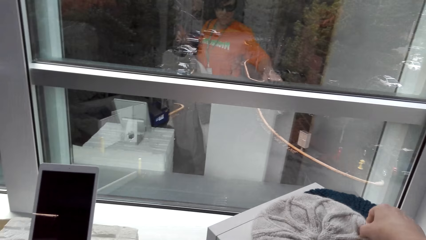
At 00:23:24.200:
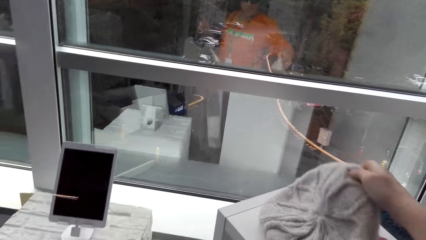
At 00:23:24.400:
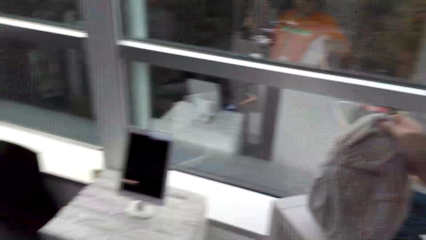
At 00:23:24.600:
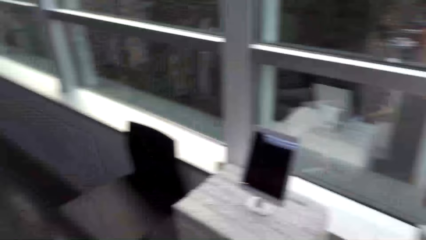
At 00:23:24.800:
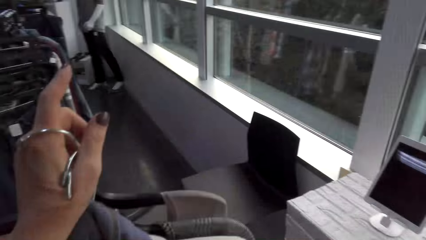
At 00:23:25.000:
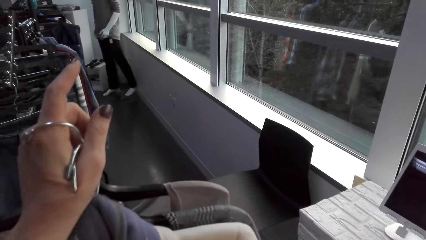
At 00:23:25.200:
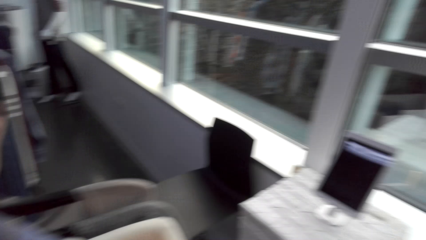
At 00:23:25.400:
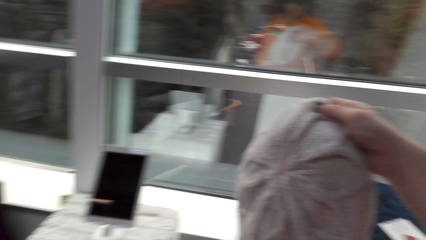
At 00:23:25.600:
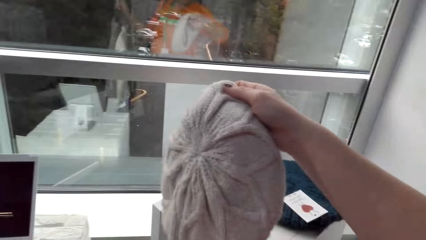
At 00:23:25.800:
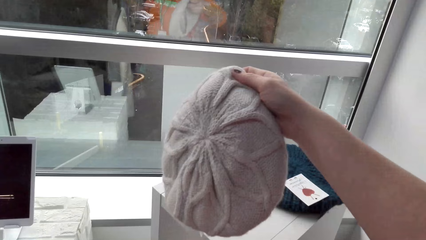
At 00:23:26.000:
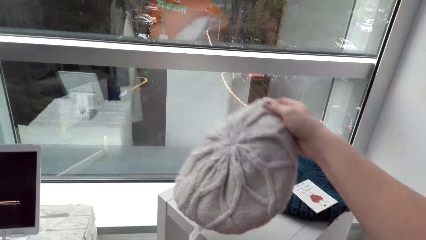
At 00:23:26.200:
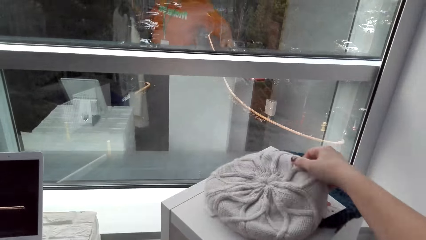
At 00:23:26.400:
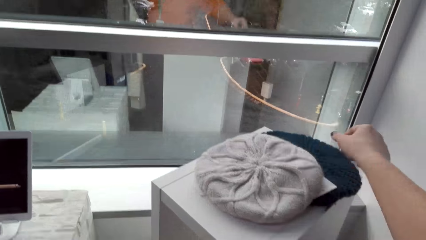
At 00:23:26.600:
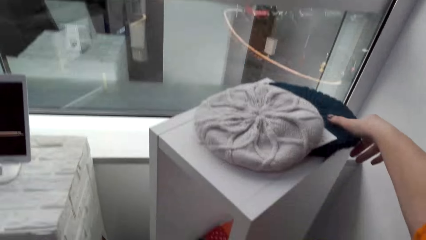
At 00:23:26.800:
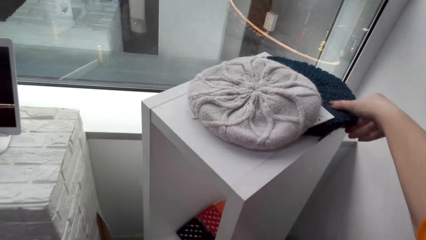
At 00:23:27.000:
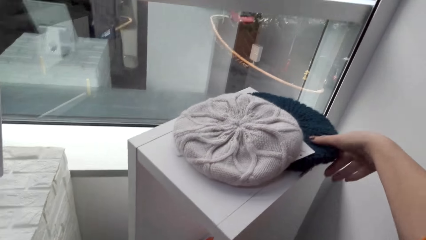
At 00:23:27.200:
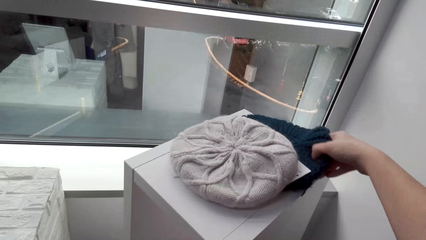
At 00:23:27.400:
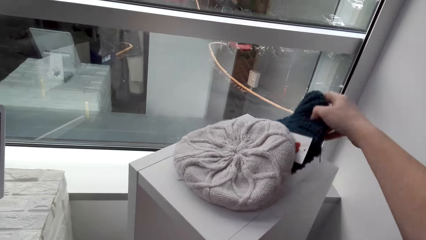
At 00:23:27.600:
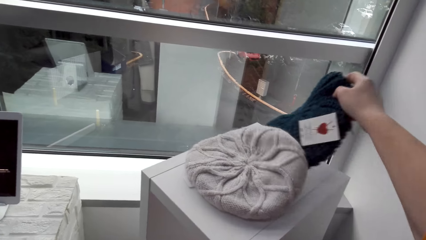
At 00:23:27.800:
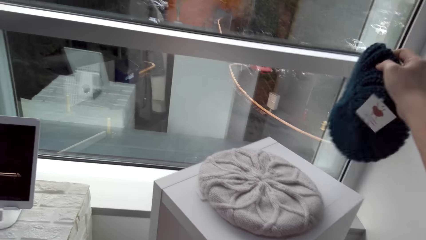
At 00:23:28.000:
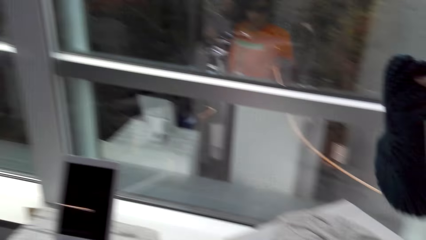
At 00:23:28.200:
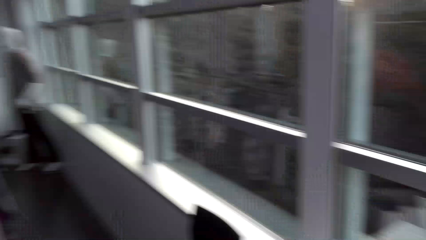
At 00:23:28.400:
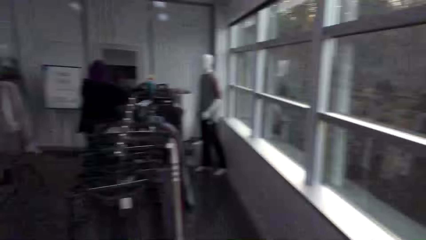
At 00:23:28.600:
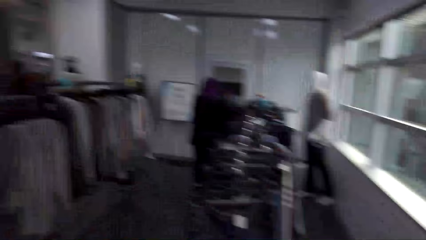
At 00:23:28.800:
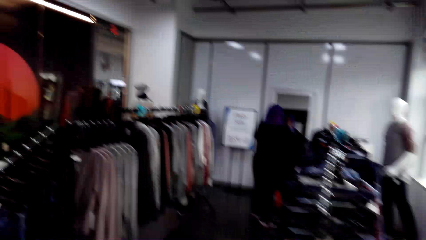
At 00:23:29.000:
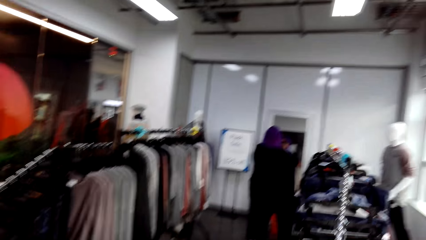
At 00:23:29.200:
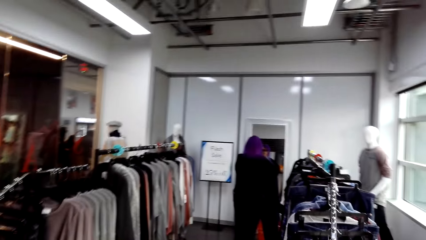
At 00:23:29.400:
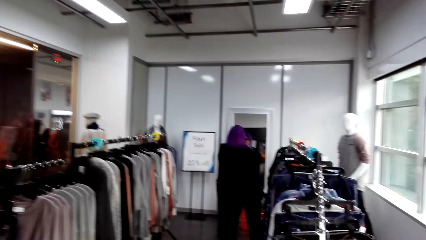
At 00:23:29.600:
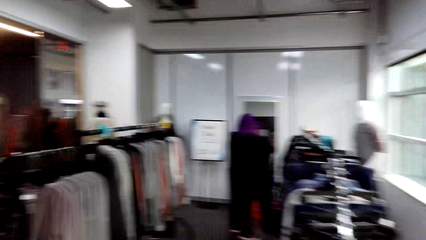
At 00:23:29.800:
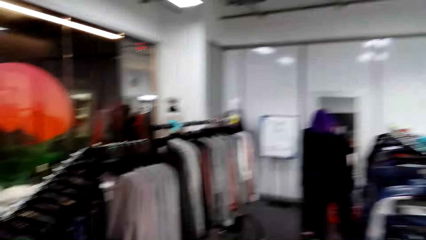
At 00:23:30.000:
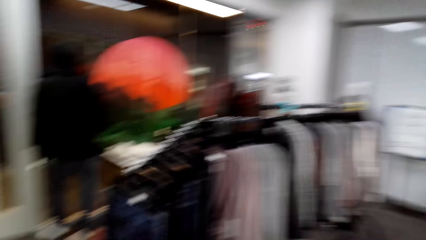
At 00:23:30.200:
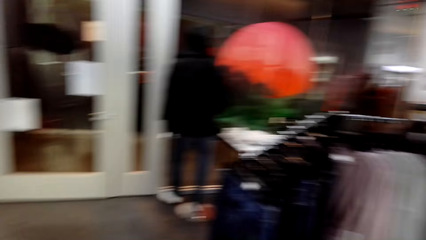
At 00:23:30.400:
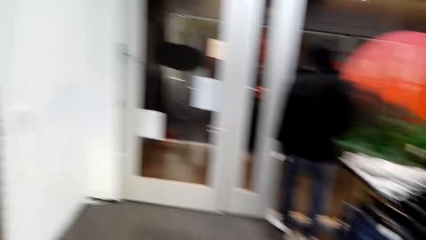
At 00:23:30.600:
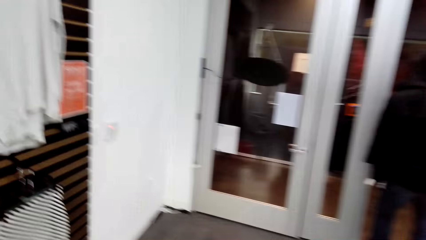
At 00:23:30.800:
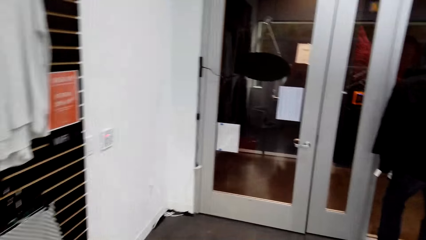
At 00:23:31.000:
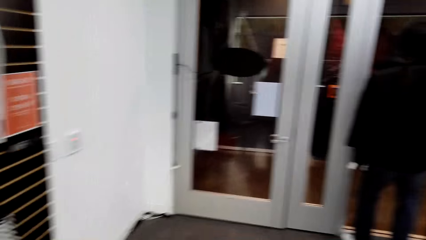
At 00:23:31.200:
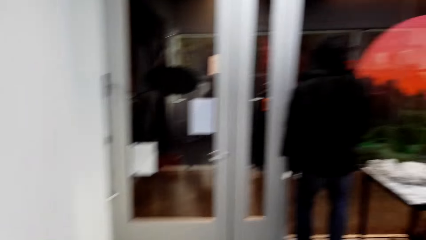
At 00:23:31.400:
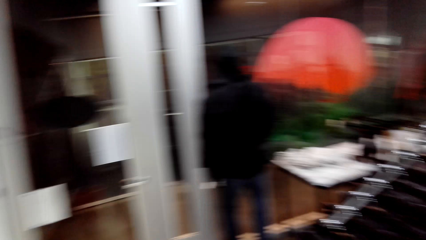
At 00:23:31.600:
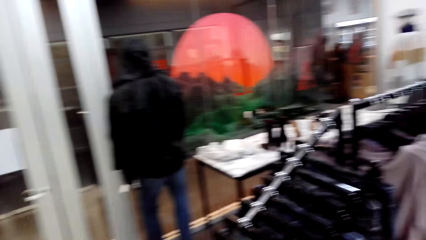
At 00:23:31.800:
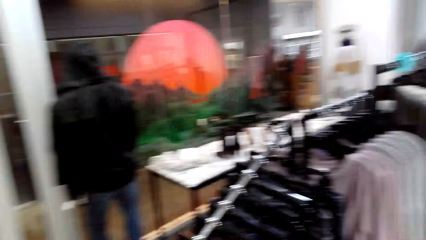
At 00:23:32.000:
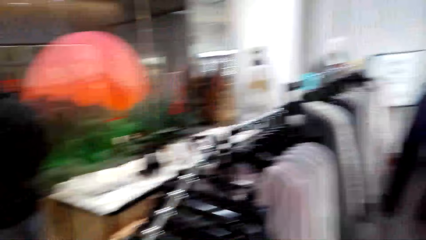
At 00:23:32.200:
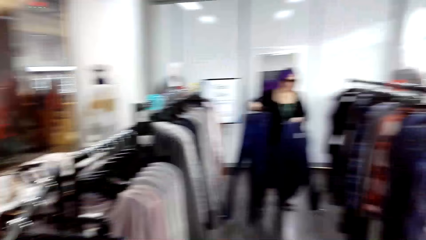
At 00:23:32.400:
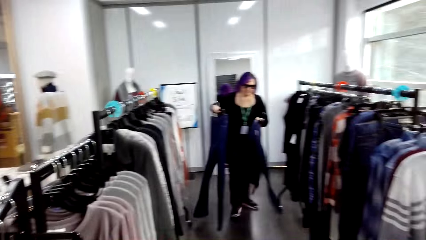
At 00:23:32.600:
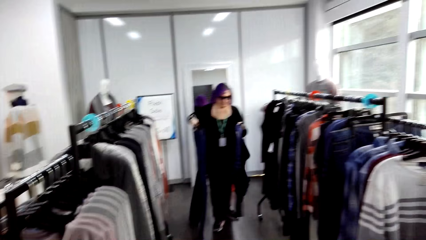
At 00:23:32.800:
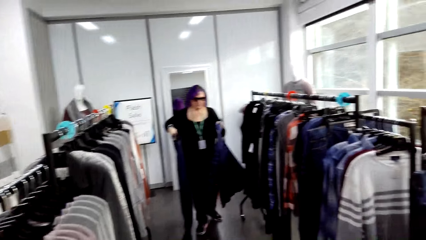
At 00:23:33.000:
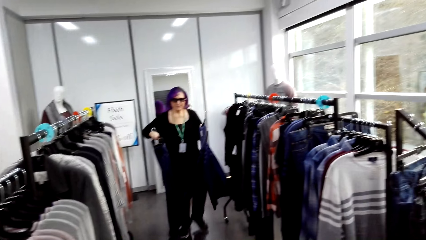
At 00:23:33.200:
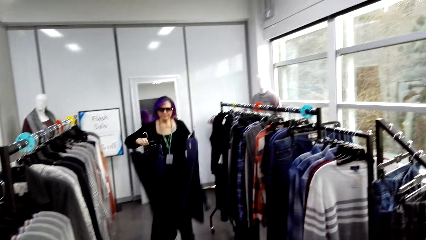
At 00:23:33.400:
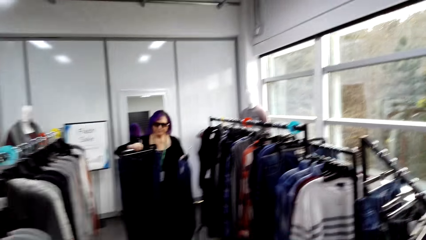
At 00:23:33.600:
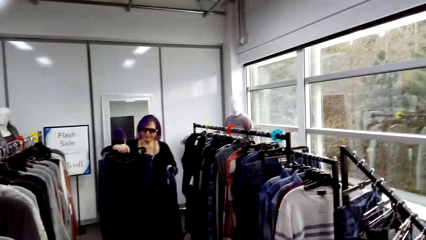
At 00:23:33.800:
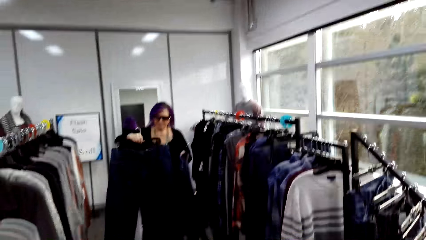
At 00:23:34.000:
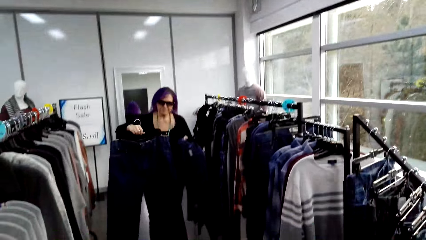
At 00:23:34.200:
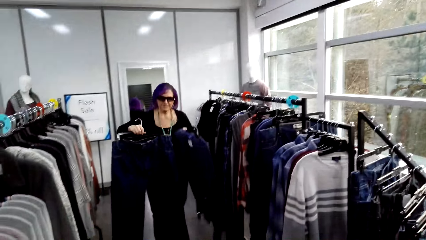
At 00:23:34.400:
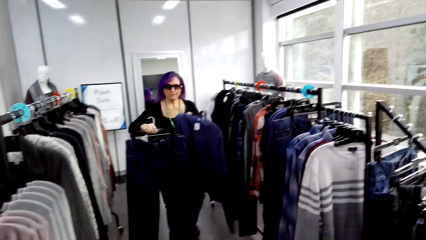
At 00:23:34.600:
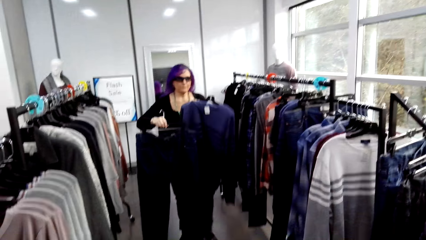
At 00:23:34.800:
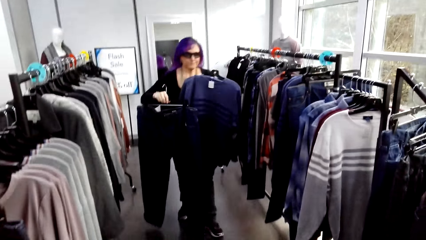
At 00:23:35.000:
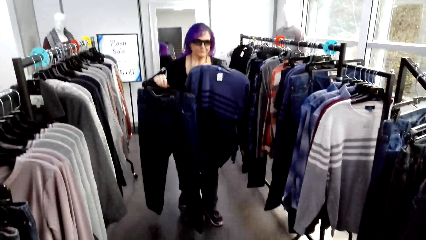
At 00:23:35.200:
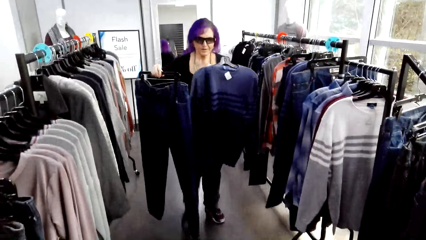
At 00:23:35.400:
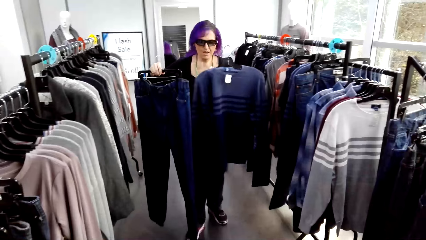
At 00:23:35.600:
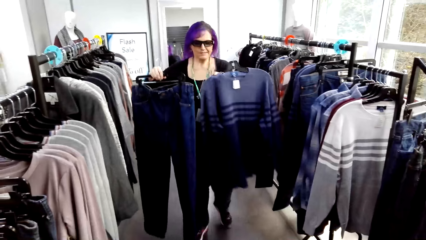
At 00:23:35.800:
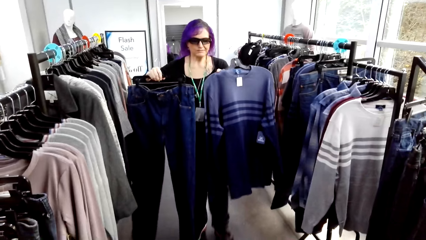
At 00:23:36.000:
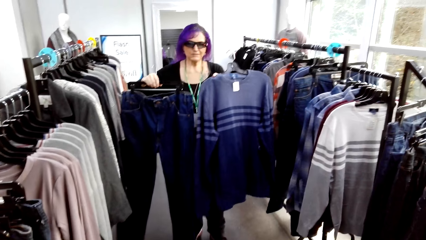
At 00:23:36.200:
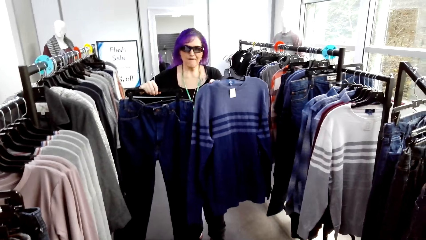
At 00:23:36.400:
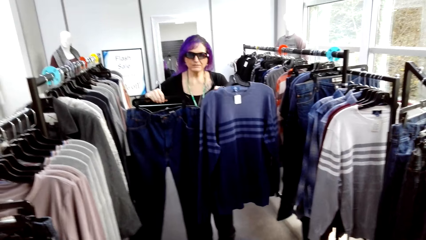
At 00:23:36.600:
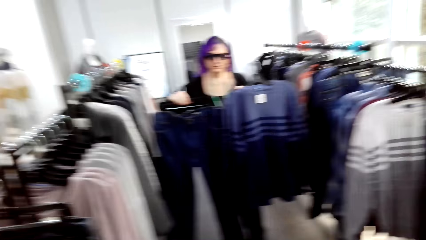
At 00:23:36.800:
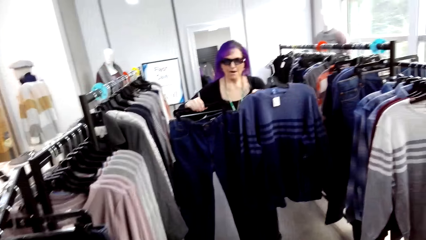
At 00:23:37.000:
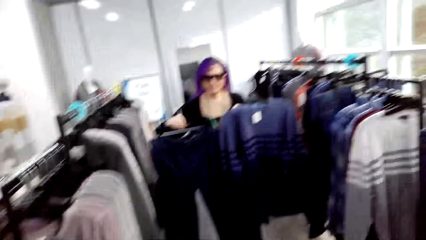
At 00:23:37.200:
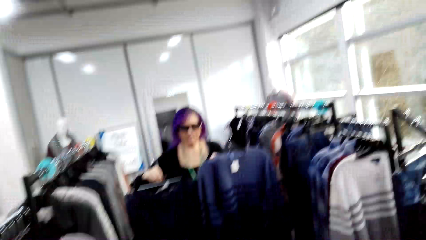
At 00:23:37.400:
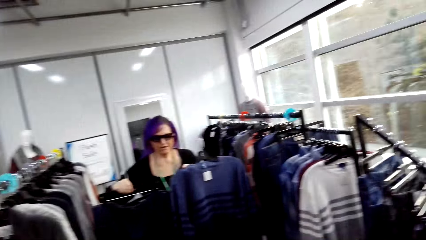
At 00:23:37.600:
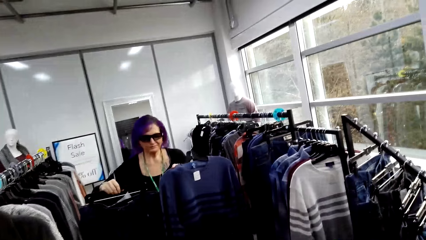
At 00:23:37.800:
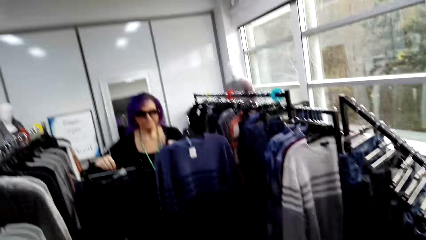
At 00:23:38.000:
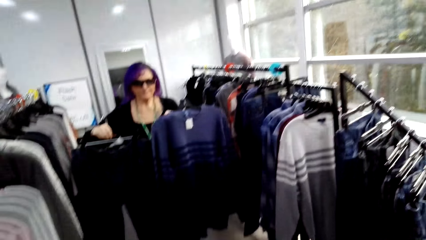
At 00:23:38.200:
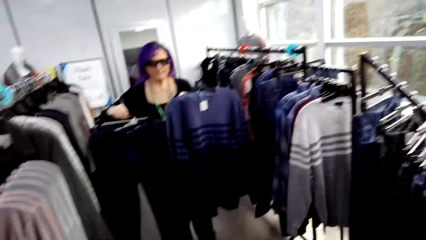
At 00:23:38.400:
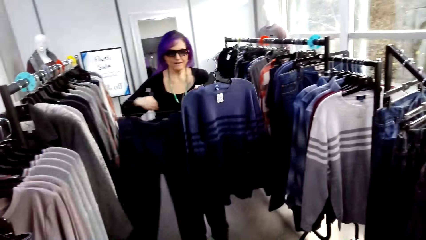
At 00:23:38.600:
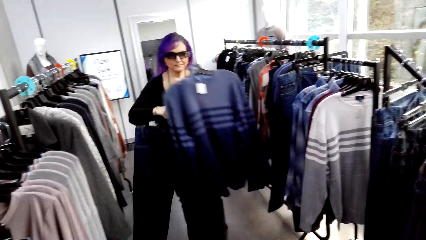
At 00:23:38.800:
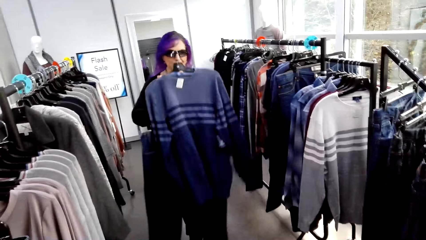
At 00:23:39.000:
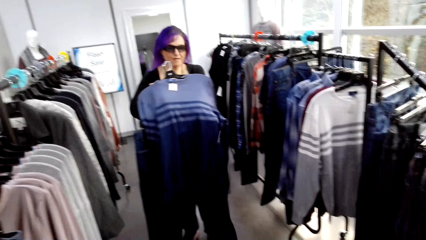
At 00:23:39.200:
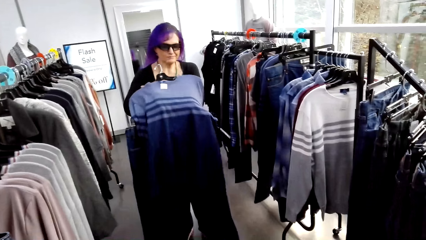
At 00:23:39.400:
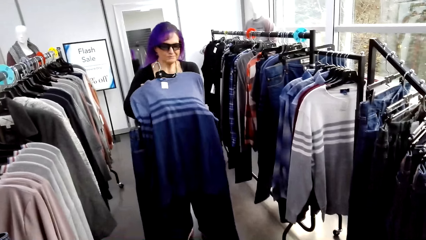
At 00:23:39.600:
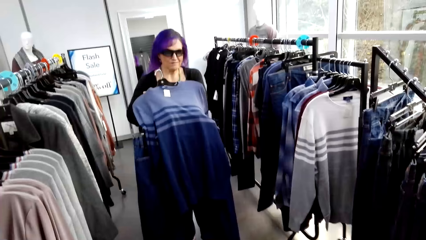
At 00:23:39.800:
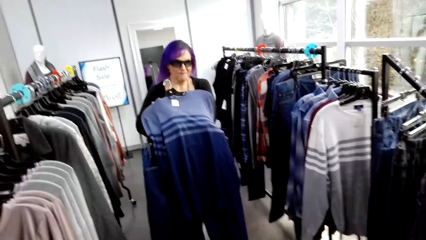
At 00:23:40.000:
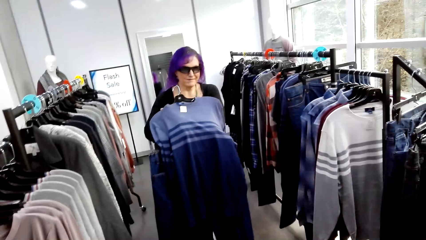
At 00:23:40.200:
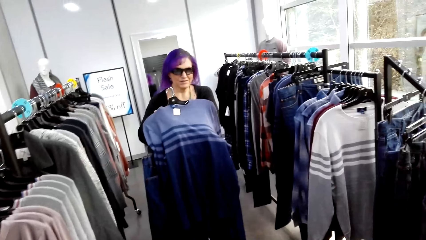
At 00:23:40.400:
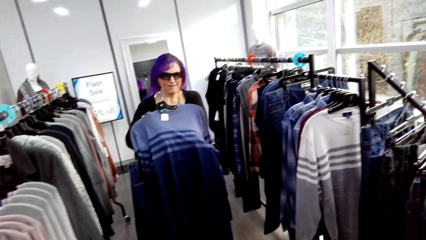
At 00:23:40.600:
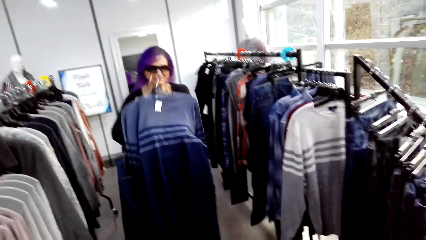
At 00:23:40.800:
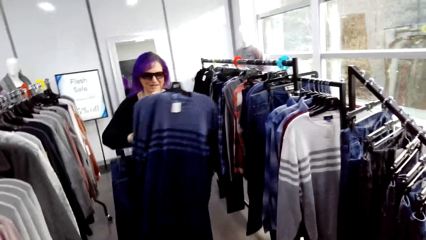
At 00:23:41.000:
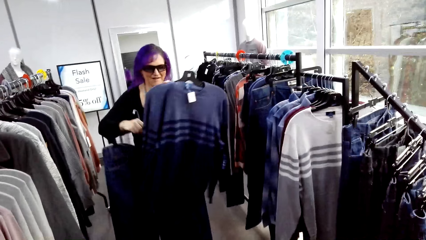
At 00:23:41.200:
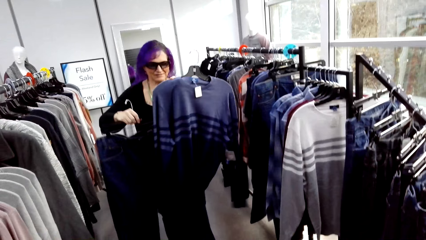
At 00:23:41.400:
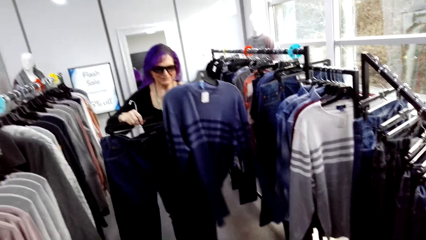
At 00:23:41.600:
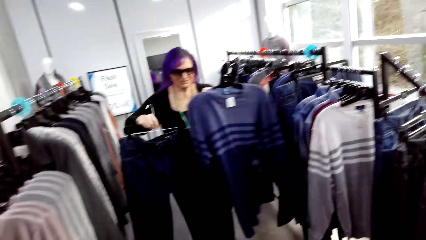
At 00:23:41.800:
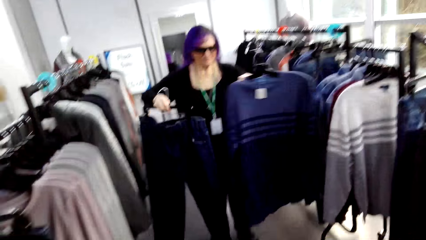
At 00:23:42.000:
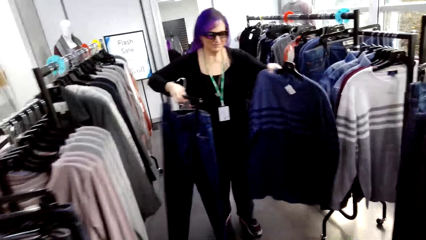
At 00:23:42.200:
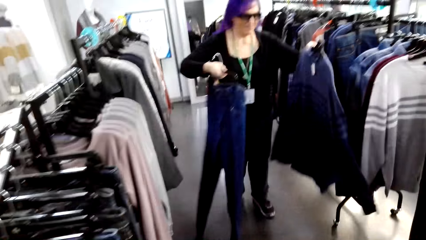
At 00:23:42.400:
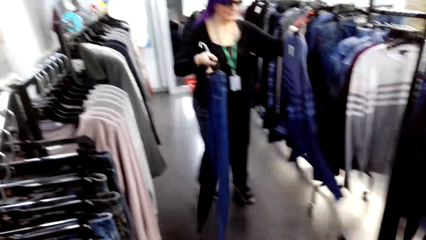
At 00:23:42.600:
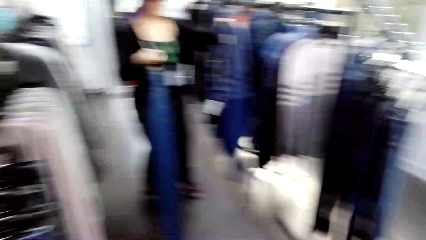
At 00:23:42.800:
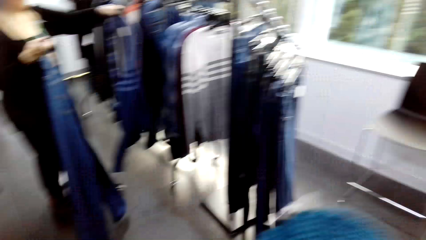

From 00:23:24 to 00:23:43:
The camera wearer picks up the knitted cape. A lady carries clothes. The camera wearer talks to the lady. They drop the knitted cape on the drawer. They pick up the knitted cape. They move around. They look around the room. Another lady moves around. The camera wearer walks around the room. The other lady walks around the room with the clothes. The camera wearer looks around. The other lady rests the cloth on the hand. She shows the camera wearer the clothes. She lifts the cloth away from the arm.
